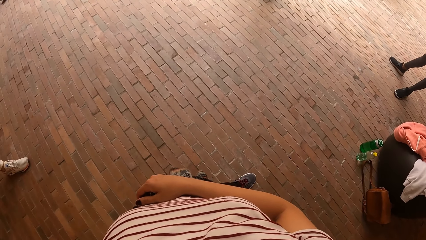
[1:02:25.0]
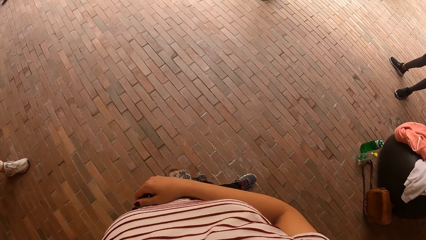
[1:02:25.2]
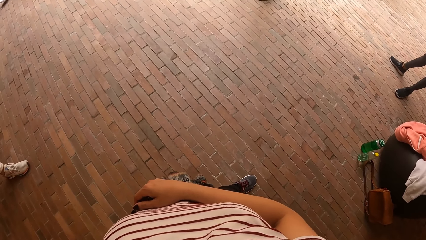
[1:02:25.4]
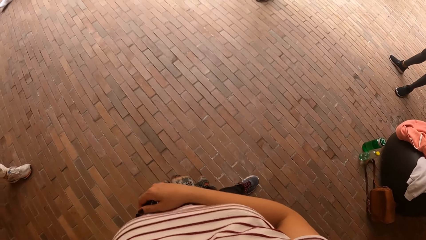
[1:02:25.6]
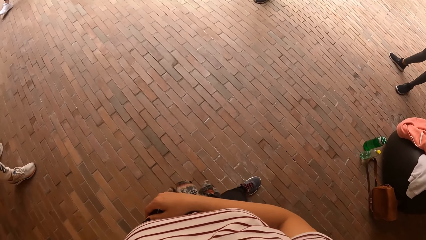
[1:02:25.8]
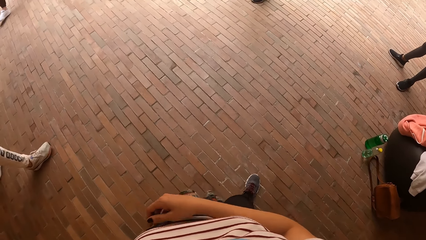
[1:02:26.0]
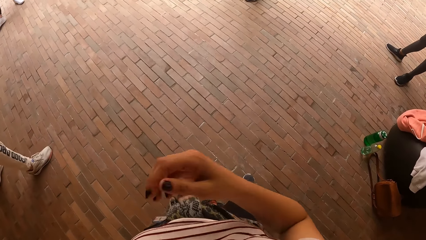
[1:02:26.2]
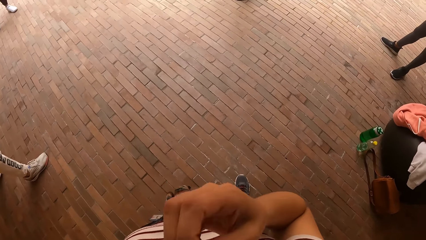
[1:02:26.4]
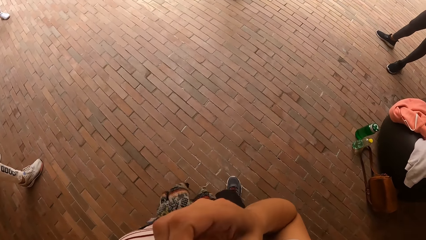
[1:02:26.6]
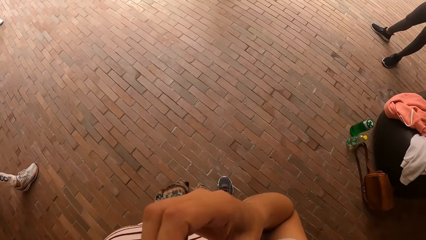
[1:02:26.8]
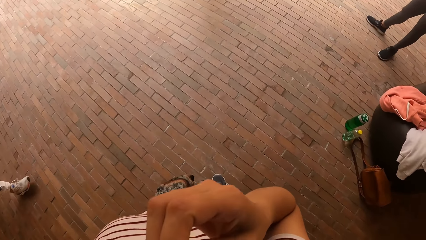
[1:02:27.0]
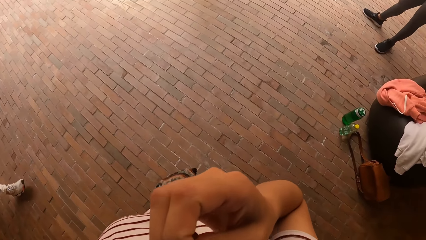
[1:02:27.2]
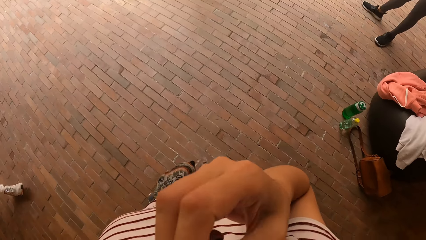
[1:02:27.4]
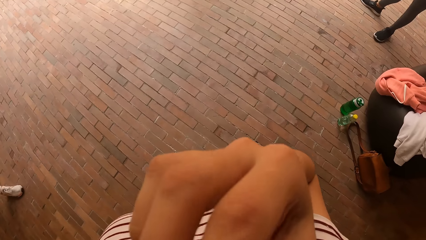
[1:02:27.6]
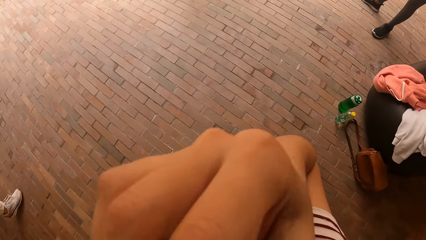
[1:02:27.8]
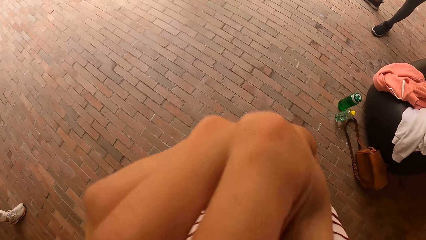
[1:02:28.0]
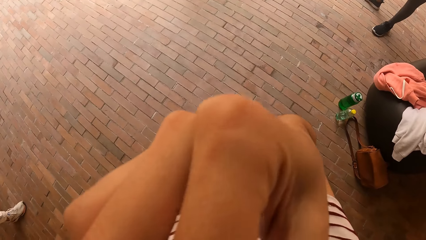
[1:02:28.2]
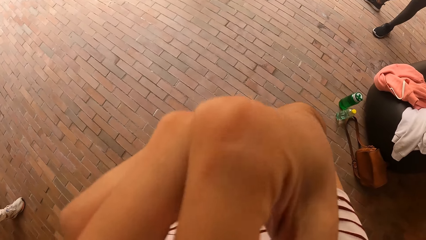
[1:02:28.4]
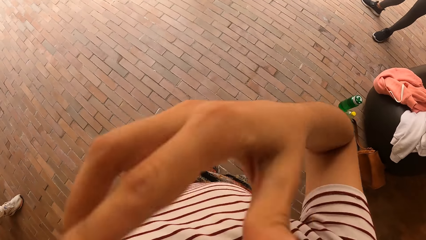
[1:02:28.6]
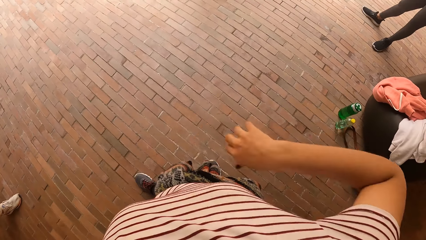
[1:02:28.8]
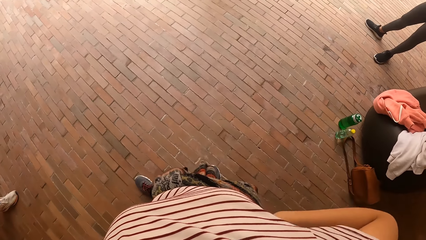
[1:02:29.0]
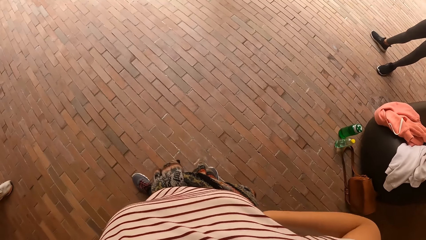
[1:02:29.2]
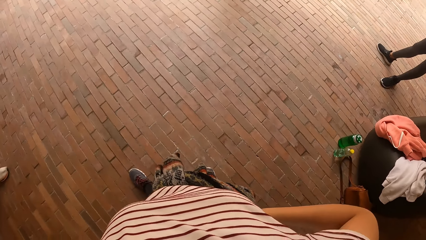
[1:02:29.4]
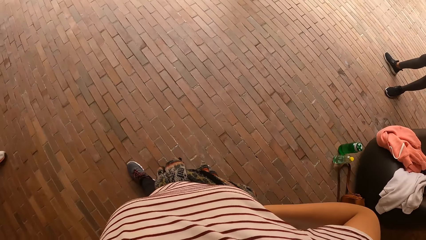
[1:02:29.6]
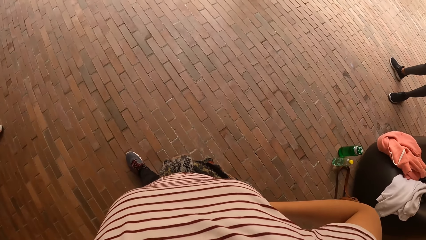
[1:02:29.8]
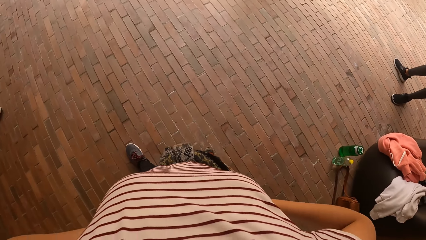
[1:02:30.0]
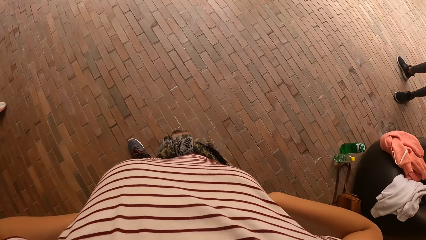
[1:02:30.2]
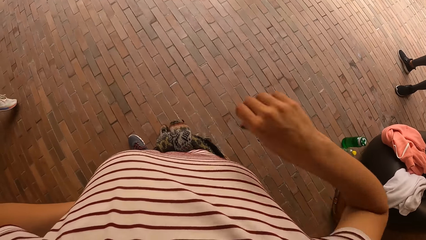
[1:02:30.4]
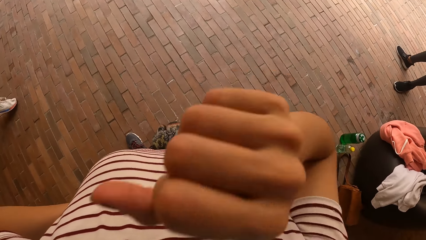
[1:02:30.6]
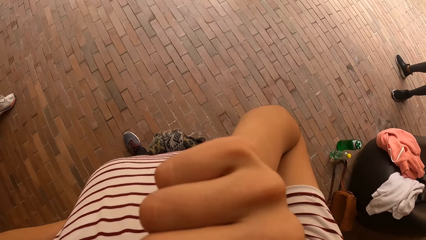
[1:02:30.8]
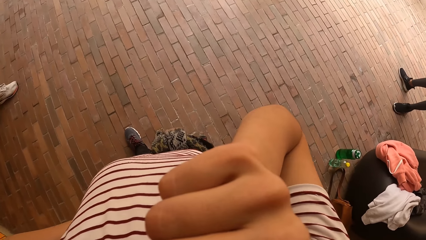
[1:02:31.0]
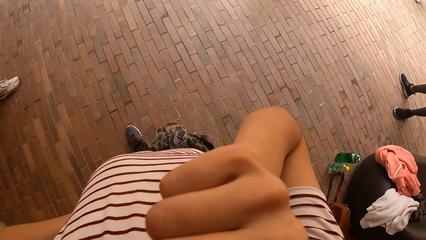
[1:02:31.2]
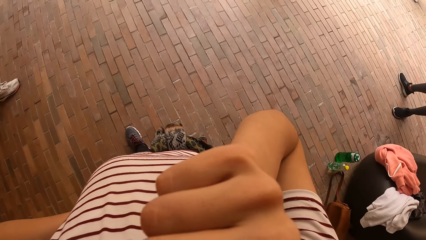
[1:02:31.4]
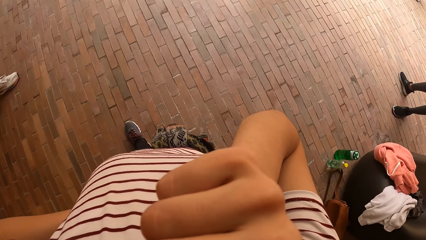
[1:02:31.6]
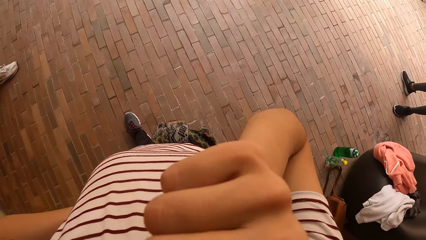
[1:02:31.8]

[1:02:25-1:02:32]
The camera wearer adjusts the nose mask on her face with her right hand.

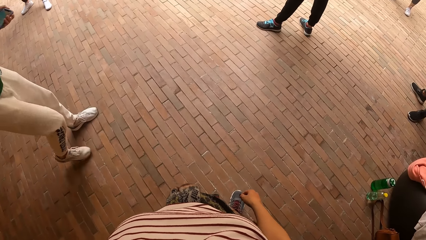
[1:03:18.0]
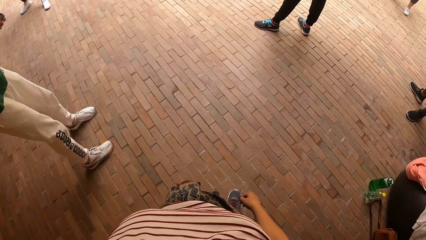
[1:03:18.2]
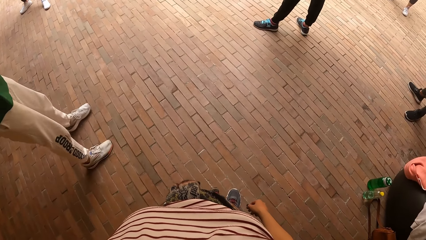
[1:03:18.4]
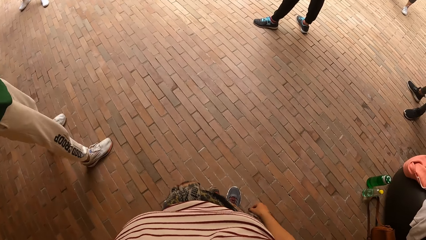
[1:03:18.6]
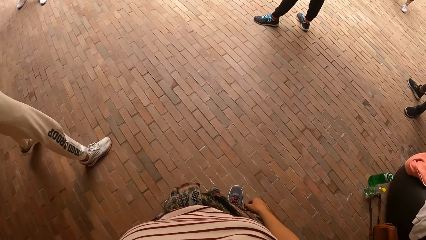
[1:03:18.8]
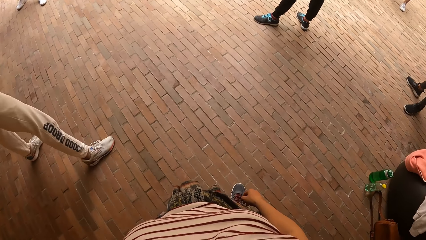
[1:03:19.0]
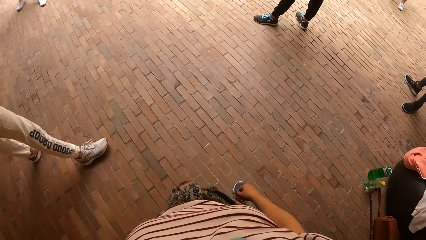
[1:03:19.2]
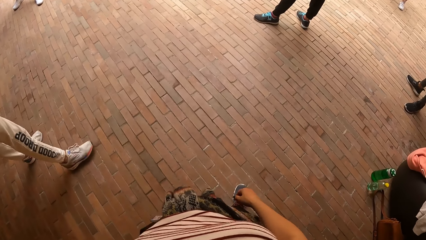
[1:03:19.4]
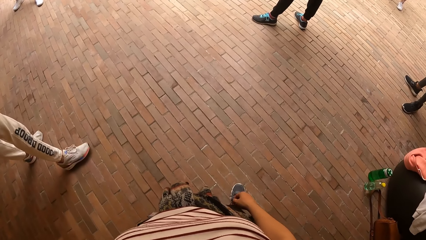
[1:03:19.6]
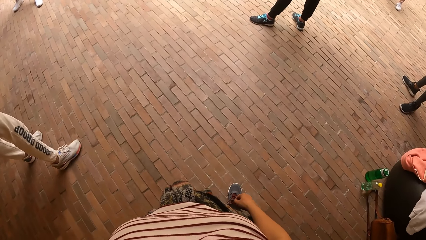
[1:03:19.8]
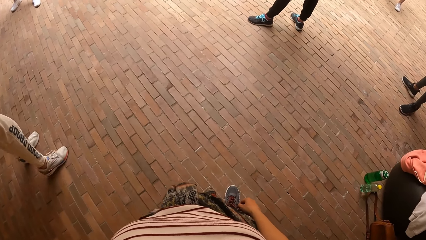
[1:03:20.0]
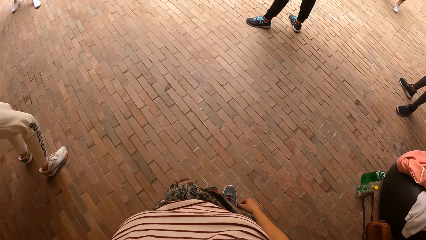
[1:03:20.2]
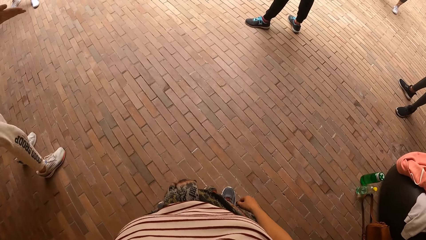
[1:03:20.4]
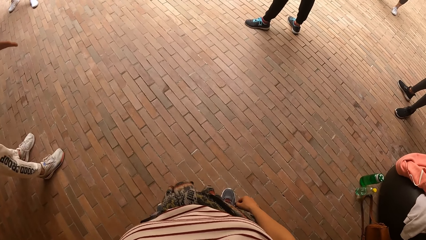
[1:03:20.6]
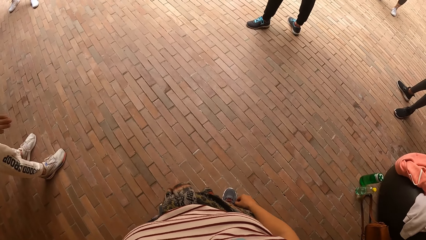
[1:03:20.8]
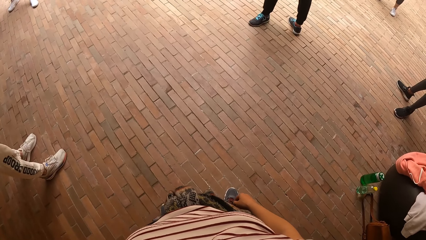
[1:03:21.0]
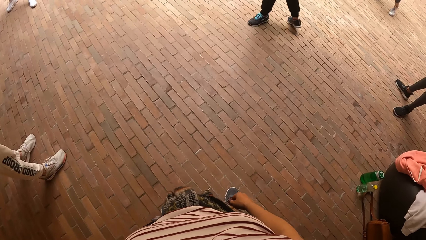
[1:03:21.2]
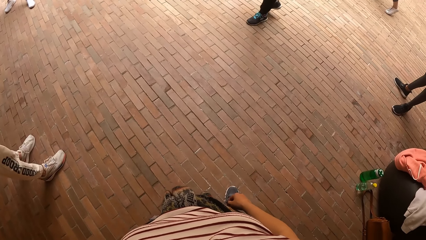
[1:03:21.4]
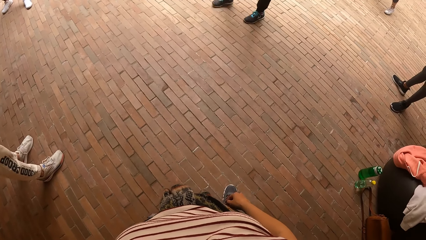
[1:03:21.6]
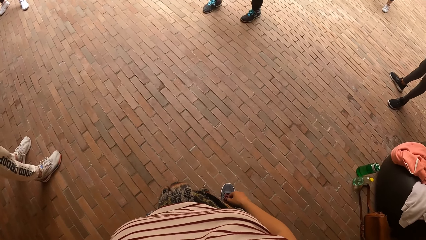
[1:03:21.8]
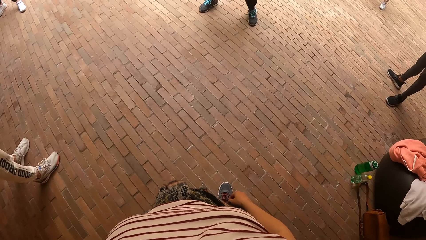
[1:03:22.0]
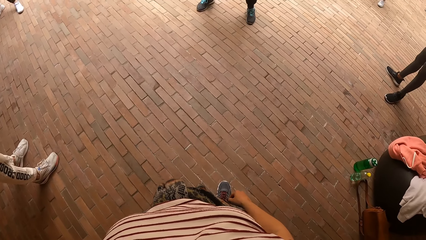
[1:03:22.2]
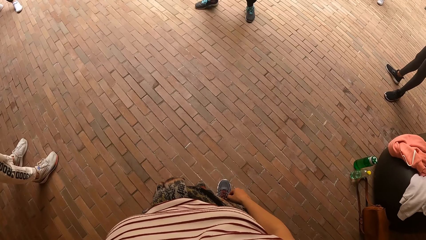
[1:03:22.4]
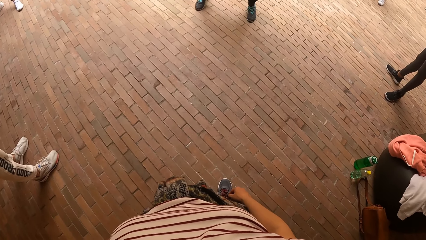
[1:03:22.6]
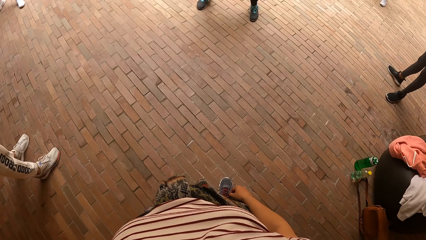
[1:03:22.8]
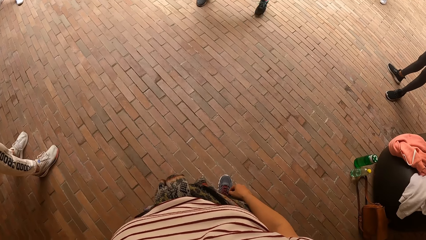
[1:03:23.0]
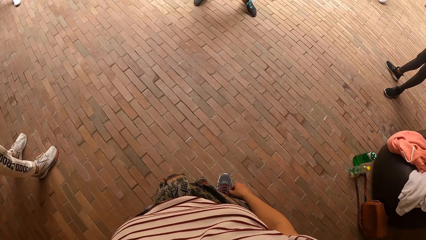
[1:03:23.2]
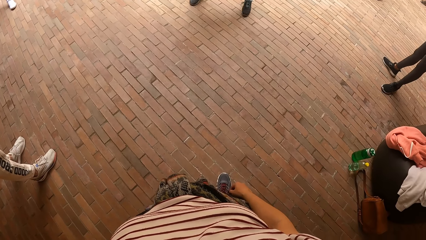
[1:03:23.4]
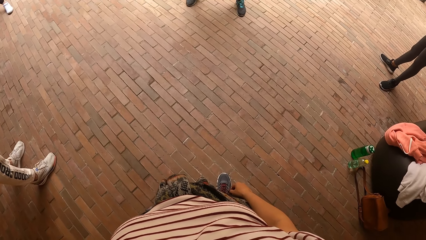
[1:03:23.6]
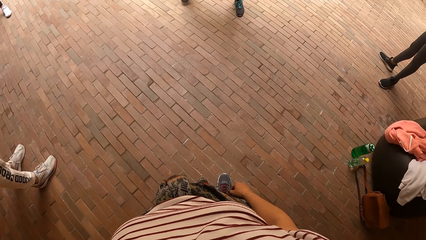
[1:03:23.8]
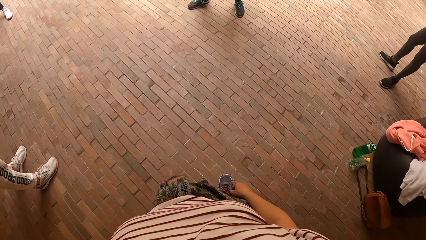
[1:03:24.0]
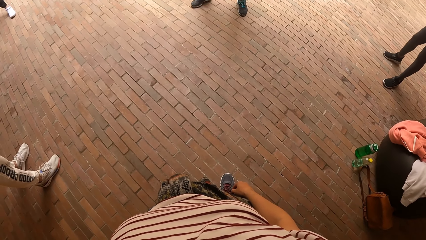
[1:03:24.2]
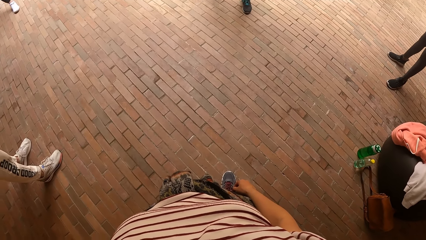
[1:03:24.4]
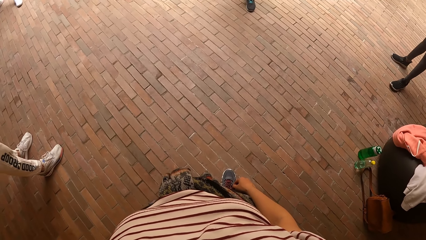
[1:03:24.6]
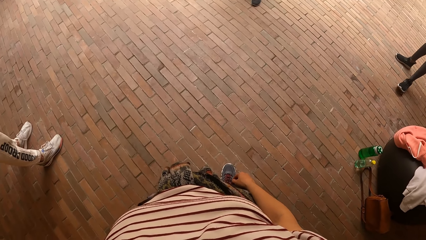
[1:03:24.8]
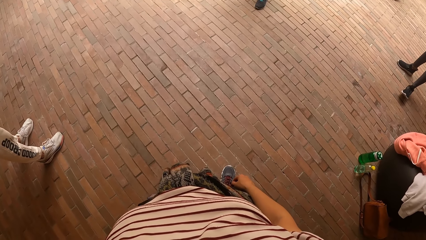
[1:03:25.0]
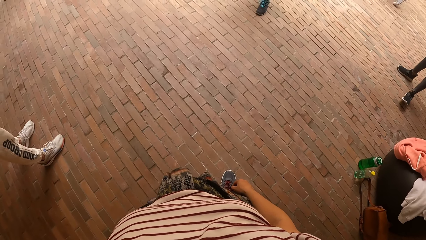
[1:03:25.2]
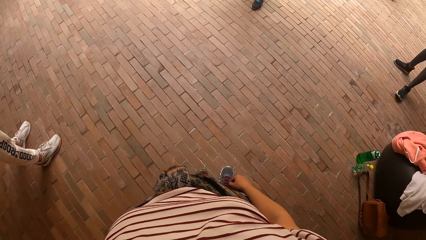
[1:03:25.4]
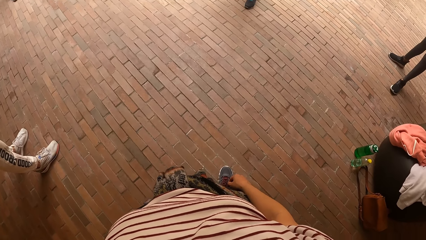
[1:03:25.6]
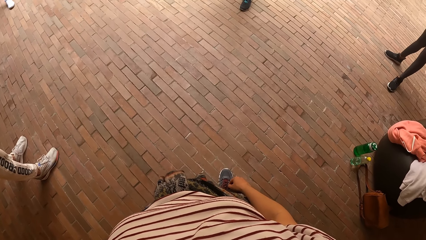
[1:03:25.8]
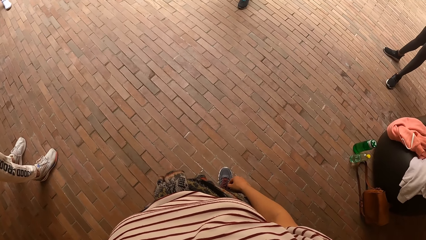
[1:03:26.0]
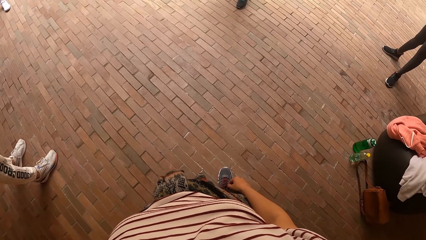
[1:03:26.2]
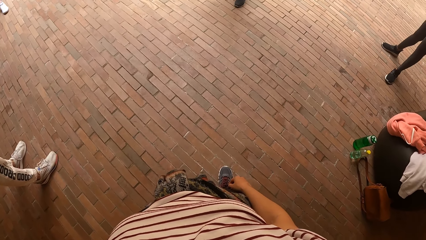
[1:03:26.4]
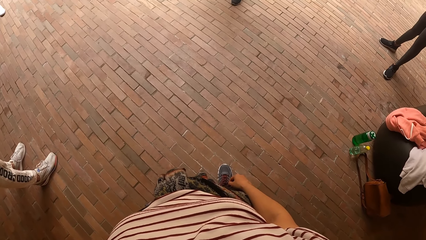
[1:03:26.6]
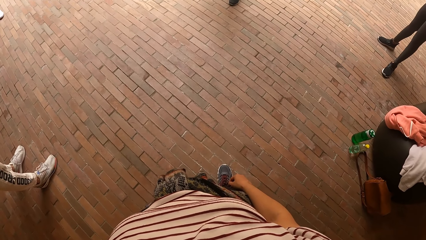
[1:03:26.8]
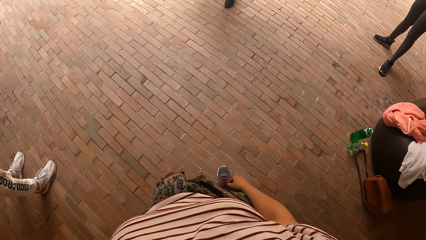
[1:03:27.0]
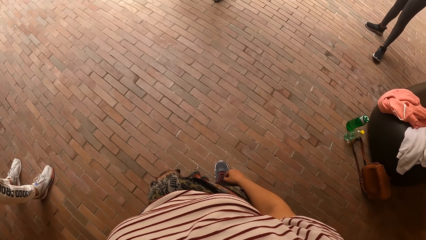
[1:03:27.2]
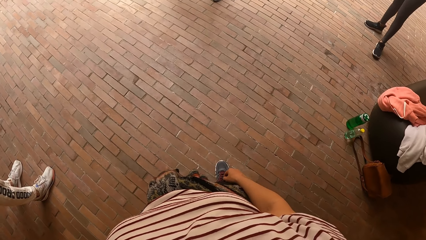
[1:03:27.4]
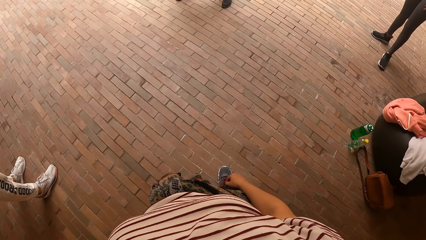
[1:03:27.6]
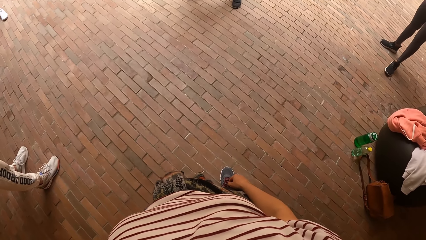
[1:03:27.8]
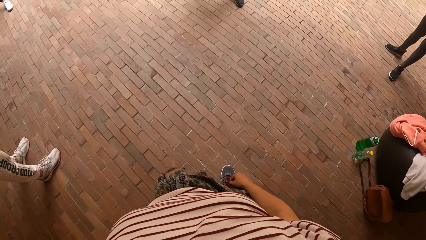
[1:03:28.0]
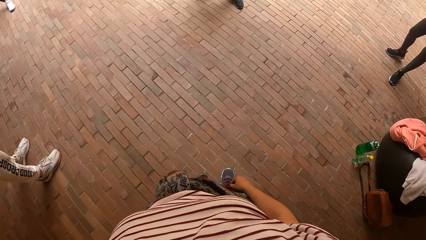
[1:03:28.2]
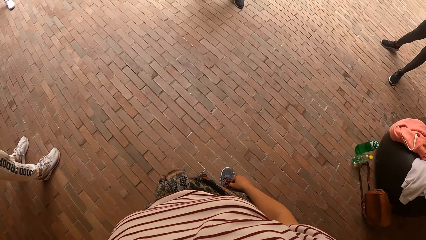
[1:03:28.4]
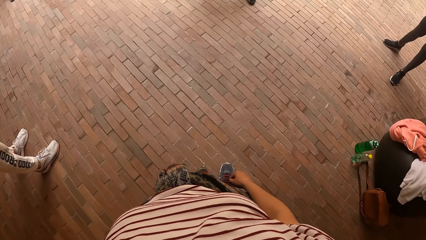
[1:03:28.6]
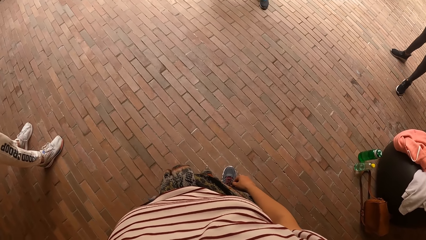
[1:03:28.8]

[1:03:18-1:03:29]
The camera wearer dances with friends. A man dances in front of a group of people. Another man dances in front of the group of people. The camera wearer looks around.
